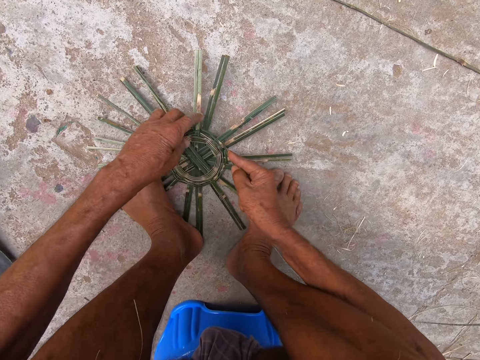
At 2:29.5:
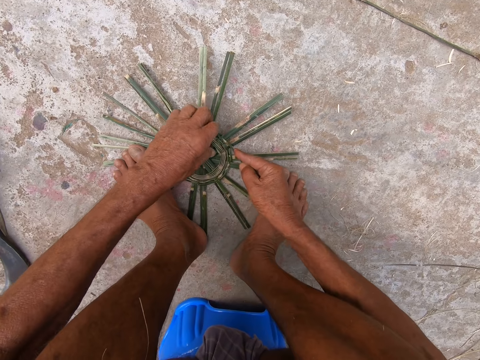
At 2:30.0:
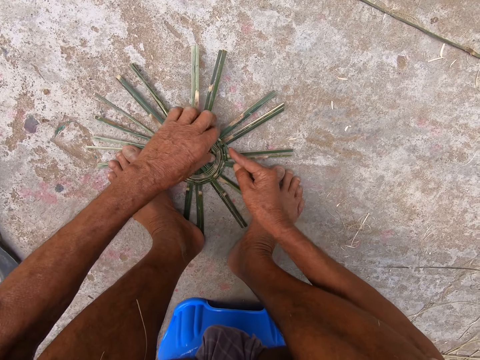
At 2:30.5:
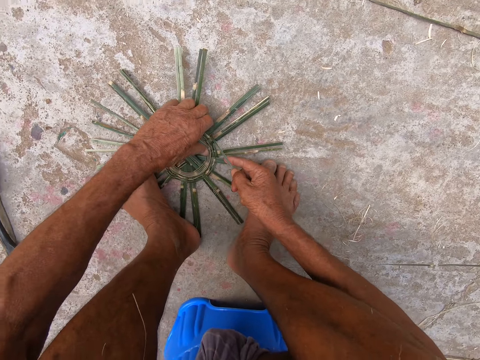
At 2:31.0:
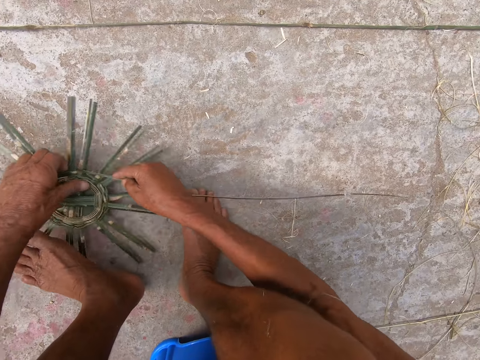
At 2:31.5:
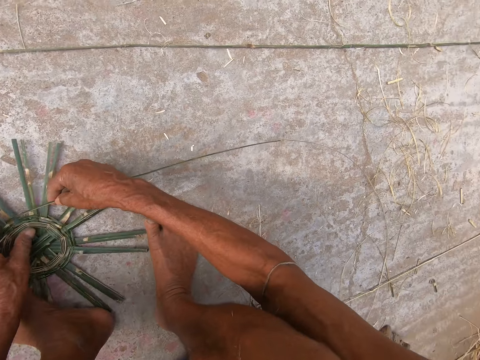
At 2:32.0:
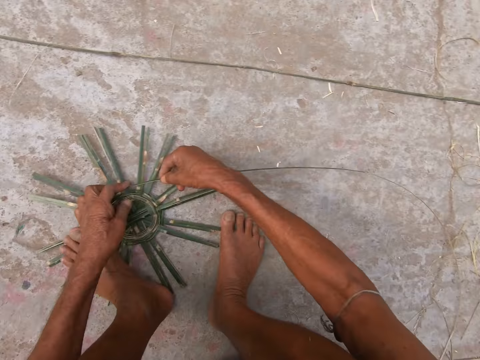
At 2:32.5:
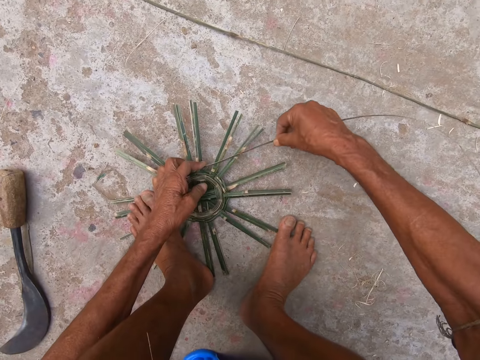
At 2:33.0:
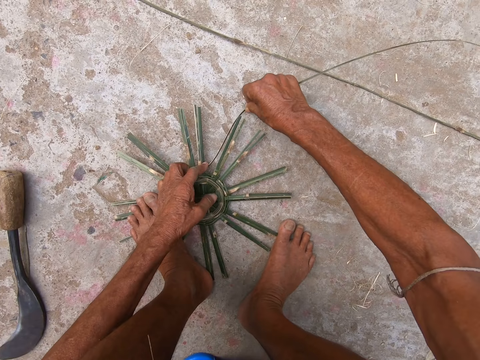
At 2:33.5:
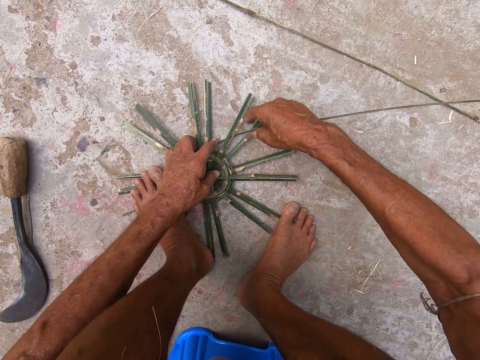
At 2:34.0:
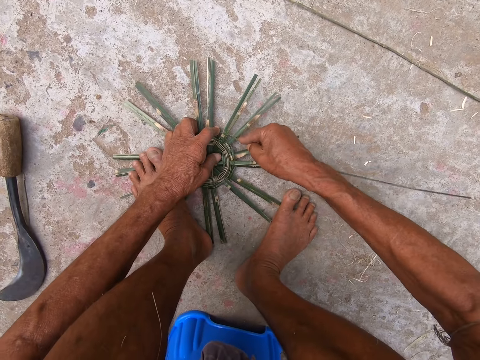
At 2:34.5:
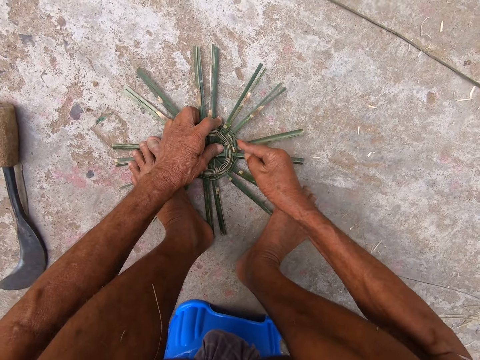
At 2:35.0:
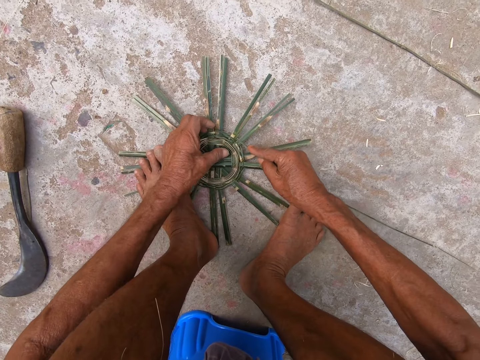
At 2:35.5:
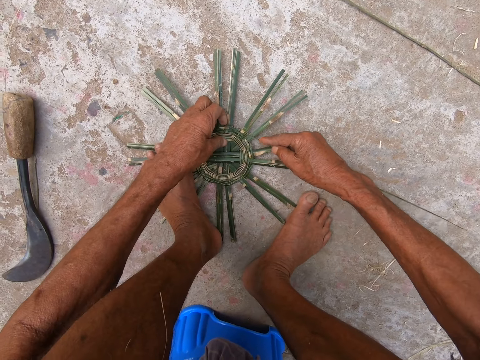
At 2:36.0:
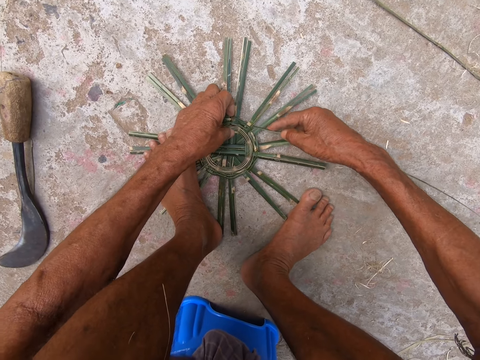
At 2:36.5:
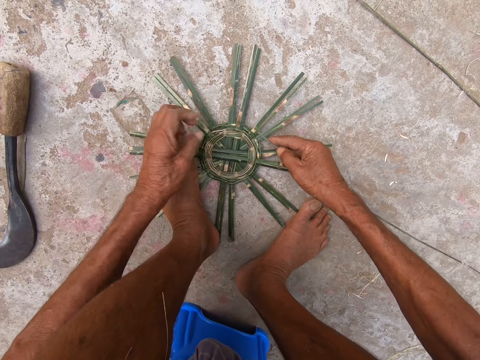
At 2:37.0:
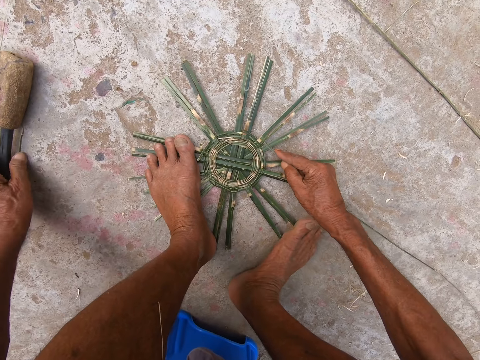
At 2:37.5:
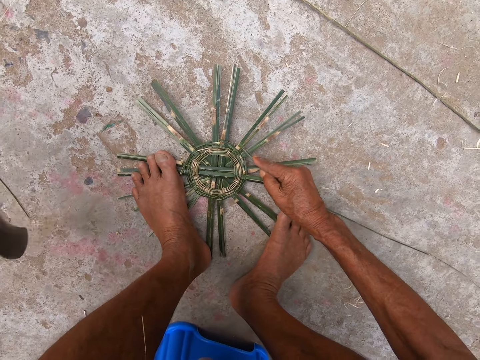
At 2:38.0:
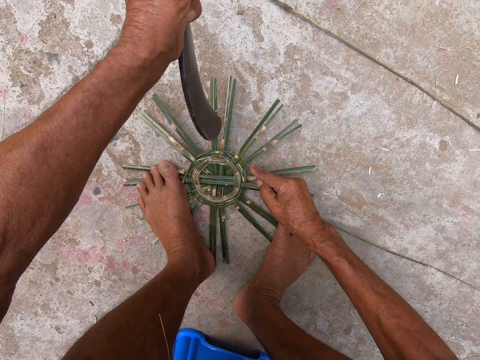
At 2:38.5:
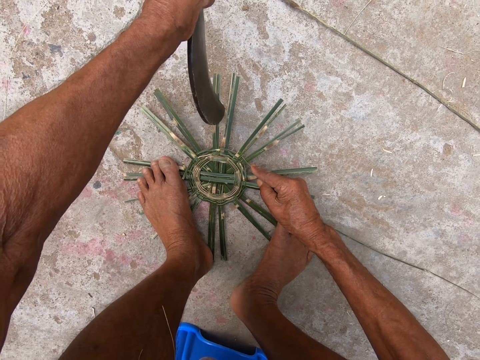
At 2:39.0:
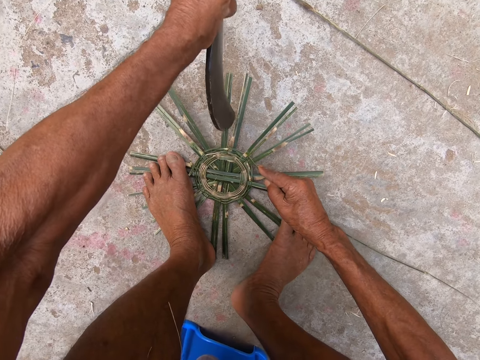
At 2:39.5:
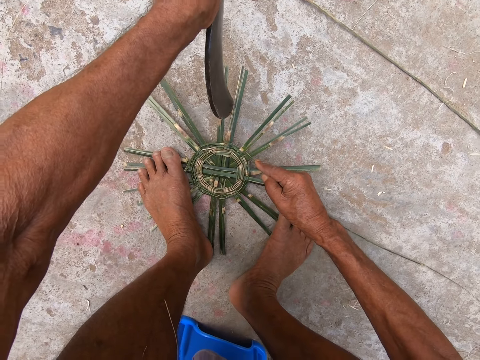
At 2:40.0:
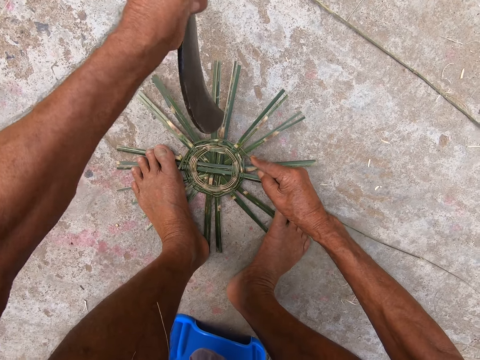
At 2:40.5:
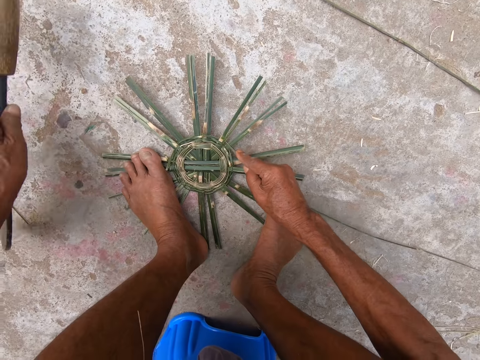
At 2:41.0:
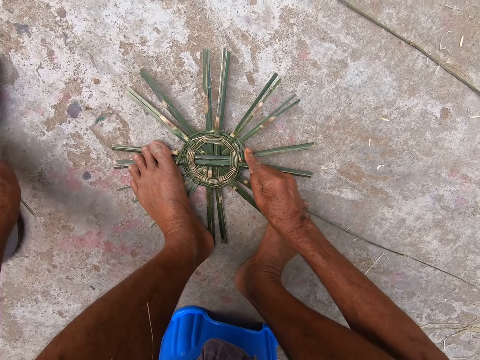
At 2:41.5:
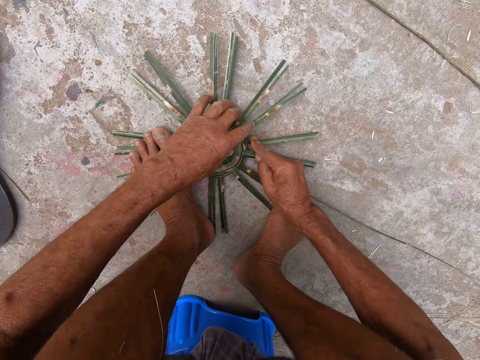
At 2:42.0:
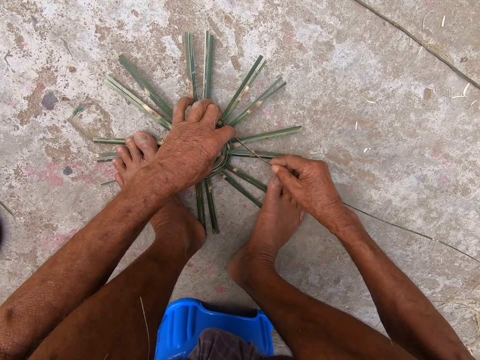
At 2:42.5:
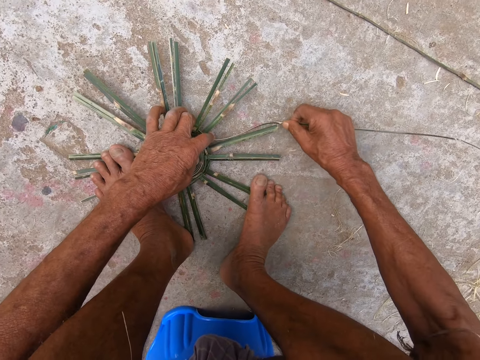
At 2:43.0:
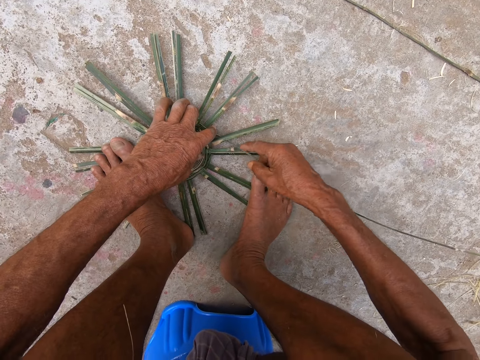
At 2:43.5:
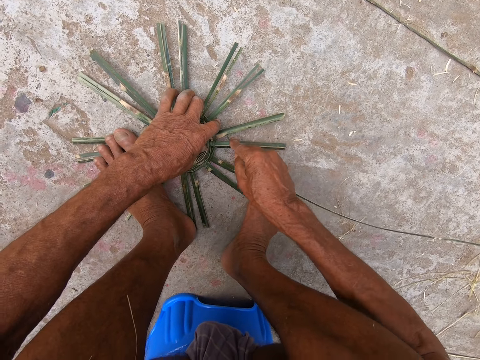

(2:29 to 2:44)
The camera wearer lifts his left leg from the basket base. He lifts the basket base from the floor with both hands. He places the basket base on the floor with both hands. He places his left leg on the basket base. He weaves the basket base with both hands. He picks up the sickle from the floor with his left hand. He hits the sickle in his left hand on the basket base. He lifts the sickle in his left hand from the basket base. He hits the sickle in his left hand on the basket base. He drops the sickle in his left hand on the floor. He weaves the basket base with both hands.

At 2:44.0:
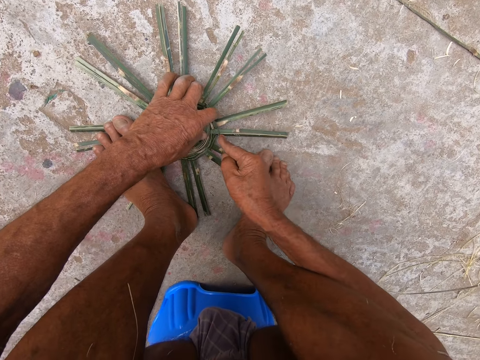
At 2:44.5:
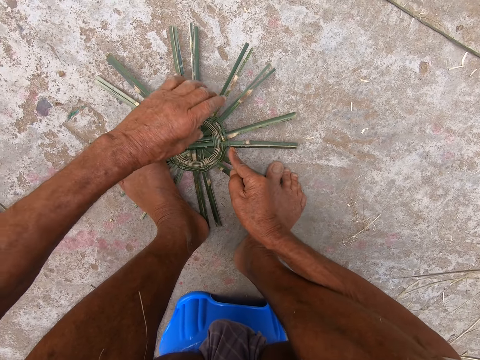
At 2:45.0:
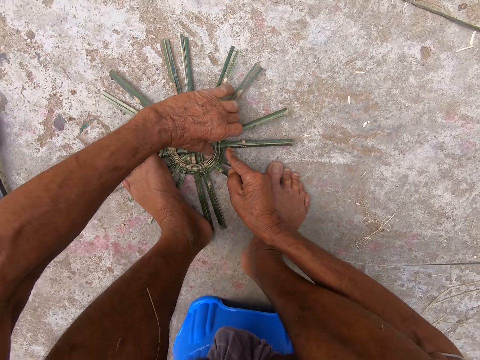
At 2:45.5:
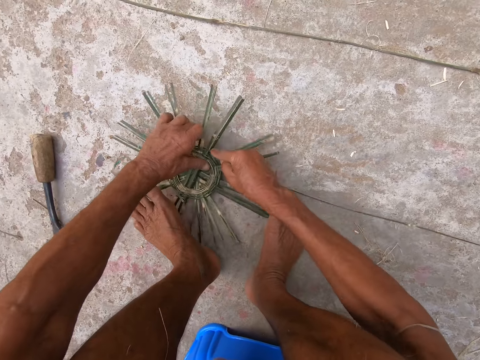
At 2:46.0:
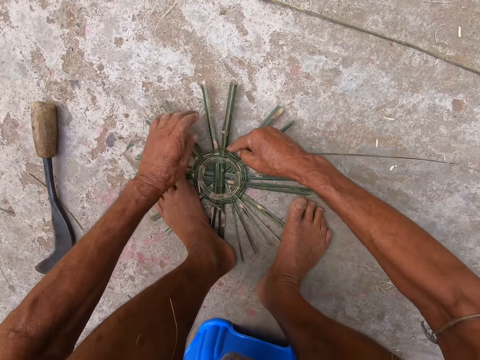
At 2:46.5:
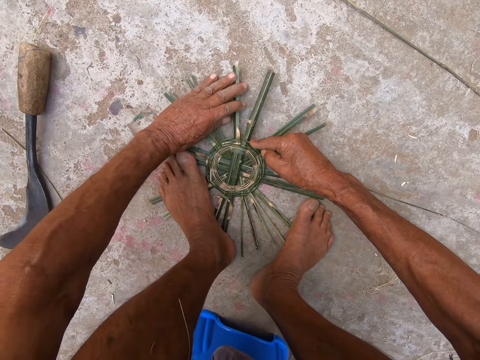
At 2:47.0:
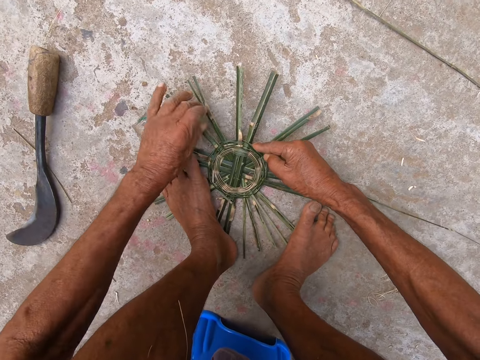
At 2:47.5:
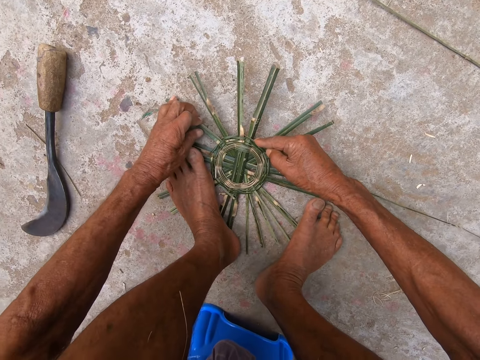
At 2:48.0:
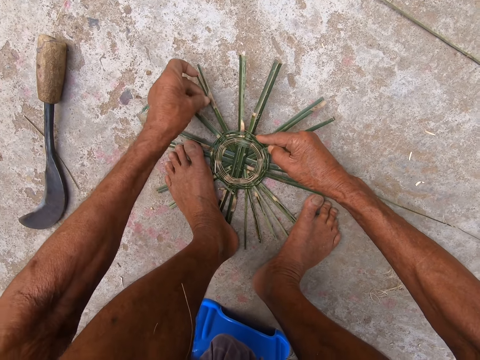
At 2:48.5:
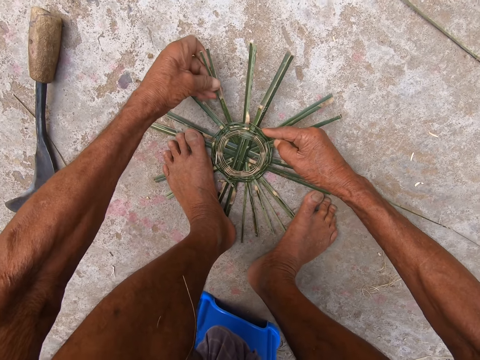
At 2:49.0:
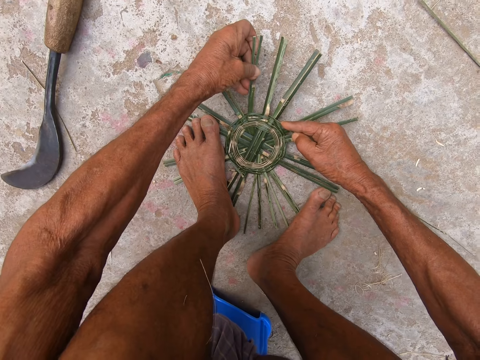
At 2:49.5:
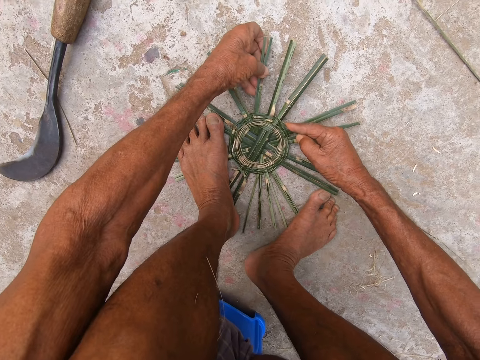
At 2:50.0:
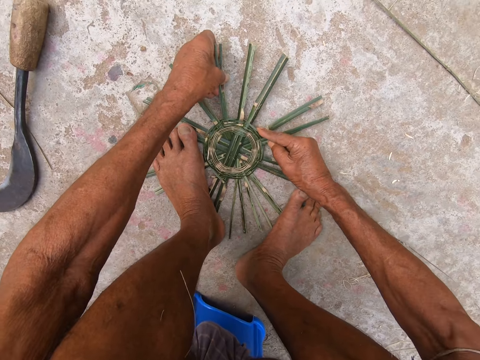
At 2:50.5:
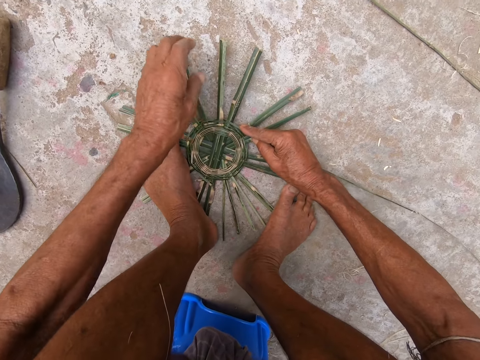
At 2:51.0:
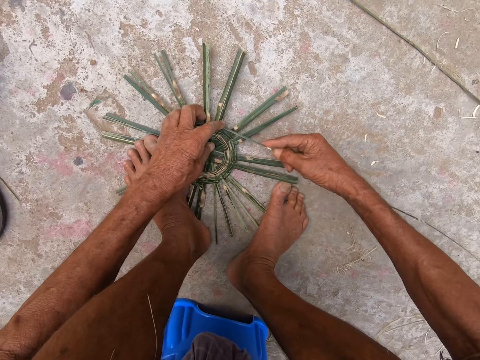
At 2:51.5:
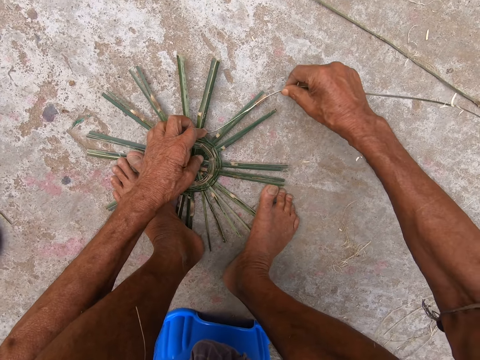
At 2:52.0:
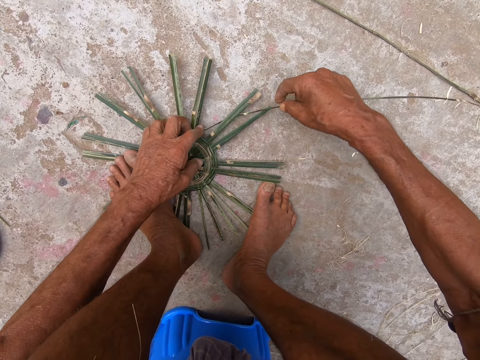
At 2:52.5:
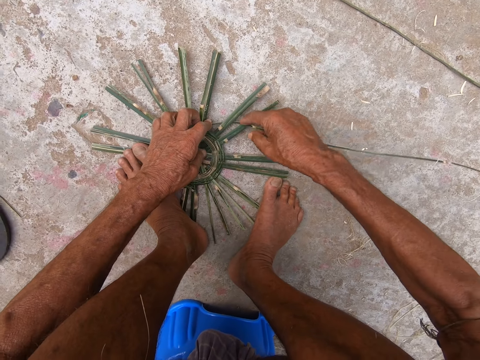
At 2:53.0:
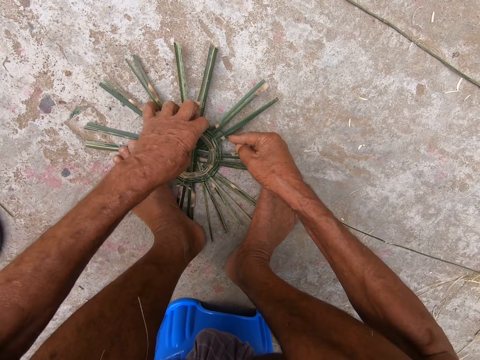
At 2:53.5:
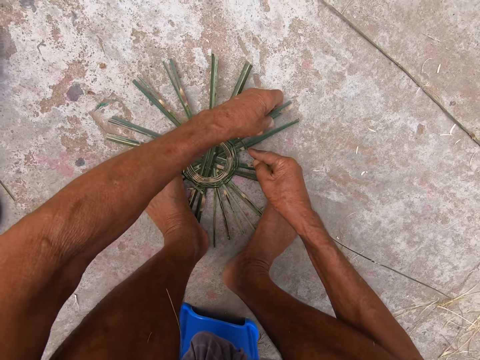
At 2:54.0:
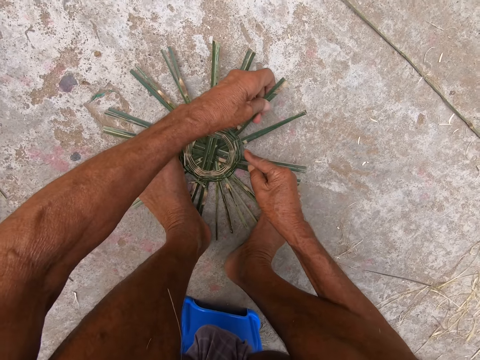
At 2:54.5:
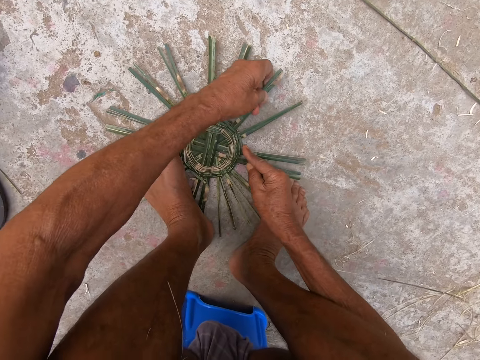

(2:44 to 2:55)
The camera wearer lifts his left leg from the basket base. He lifts the basket base from the floor with both hands. He places the basket base on the floor with both hands. He places his left leg on the basket base. He weaves the basket base with both hands.
